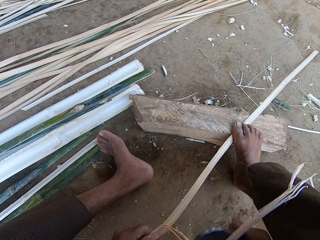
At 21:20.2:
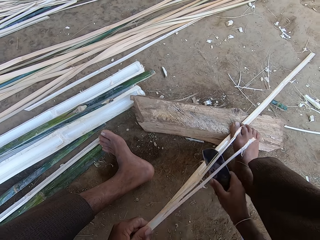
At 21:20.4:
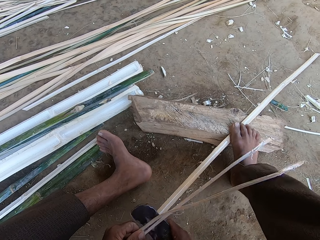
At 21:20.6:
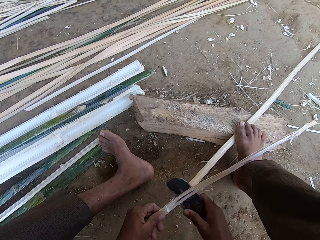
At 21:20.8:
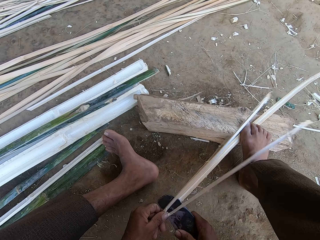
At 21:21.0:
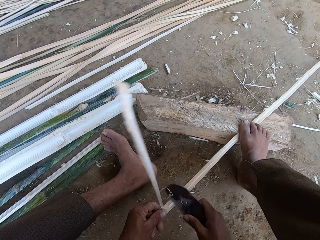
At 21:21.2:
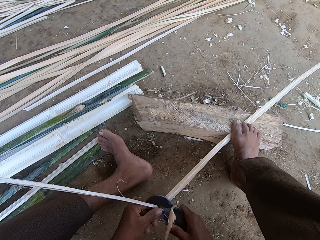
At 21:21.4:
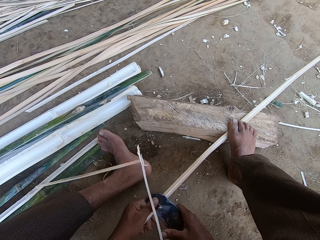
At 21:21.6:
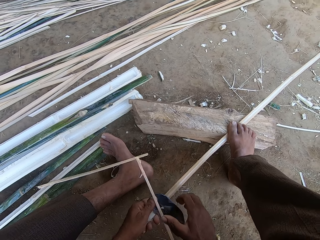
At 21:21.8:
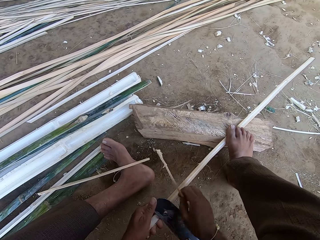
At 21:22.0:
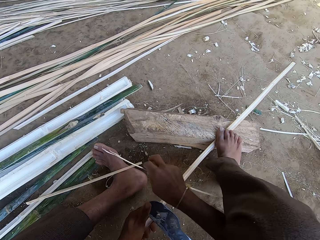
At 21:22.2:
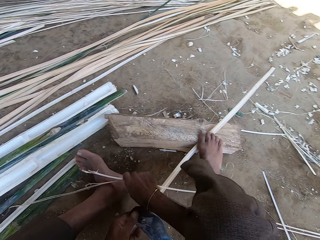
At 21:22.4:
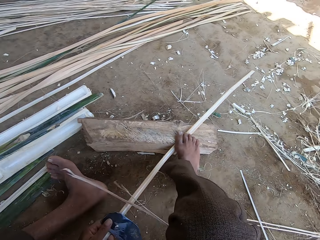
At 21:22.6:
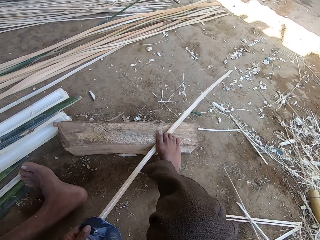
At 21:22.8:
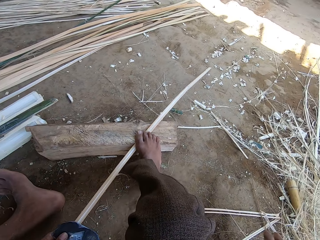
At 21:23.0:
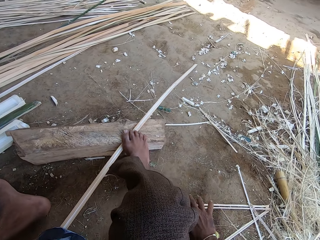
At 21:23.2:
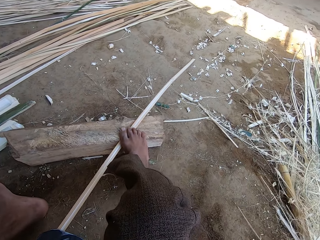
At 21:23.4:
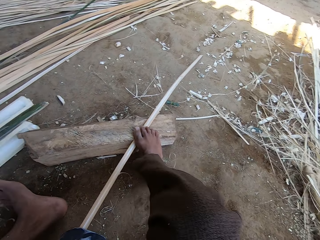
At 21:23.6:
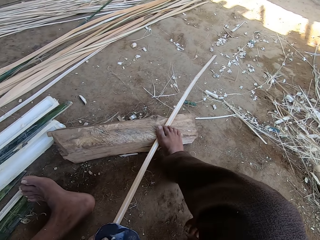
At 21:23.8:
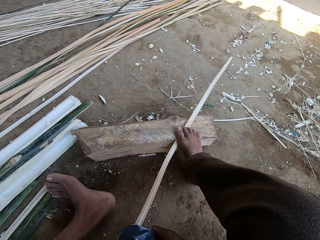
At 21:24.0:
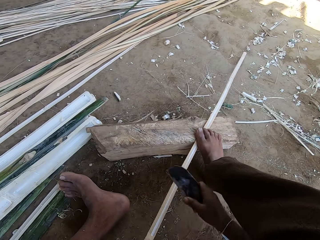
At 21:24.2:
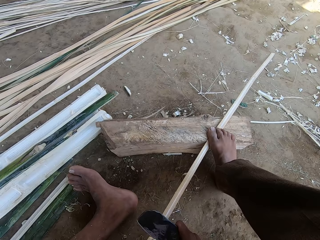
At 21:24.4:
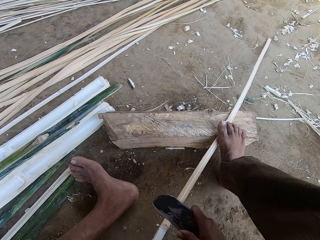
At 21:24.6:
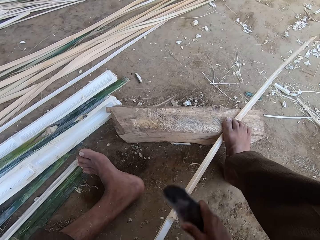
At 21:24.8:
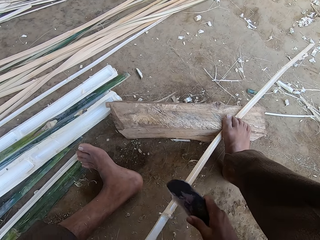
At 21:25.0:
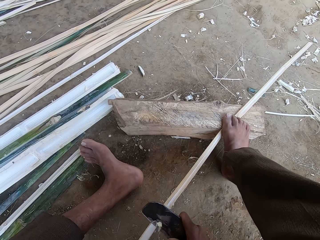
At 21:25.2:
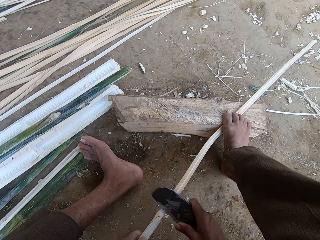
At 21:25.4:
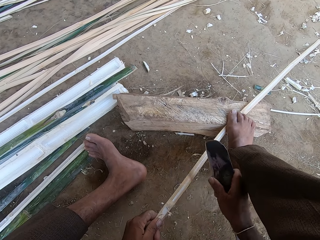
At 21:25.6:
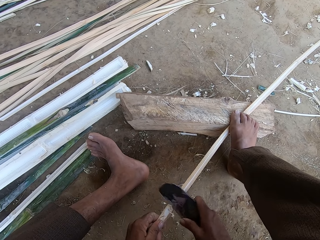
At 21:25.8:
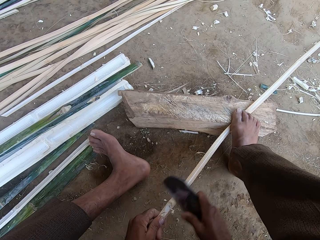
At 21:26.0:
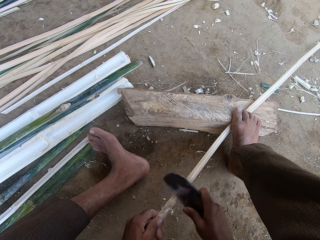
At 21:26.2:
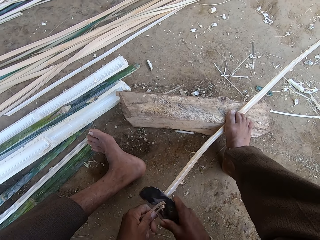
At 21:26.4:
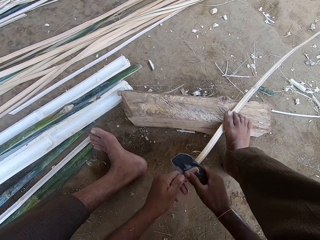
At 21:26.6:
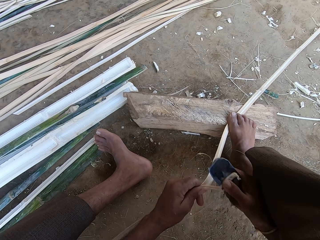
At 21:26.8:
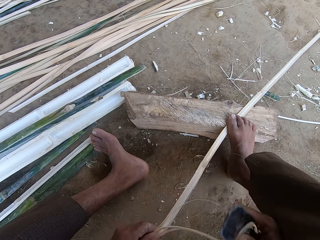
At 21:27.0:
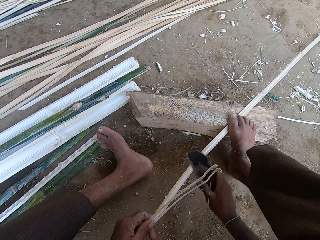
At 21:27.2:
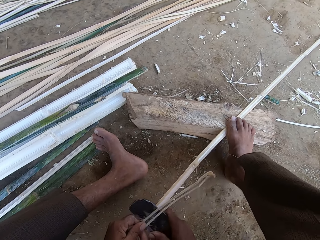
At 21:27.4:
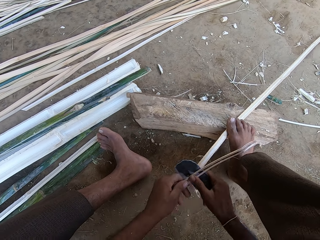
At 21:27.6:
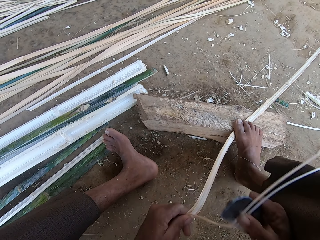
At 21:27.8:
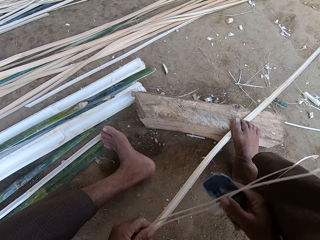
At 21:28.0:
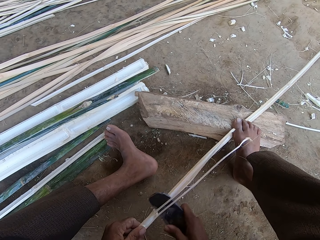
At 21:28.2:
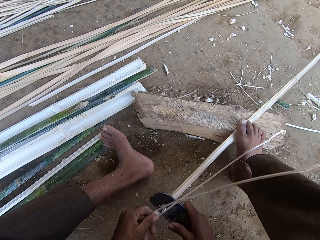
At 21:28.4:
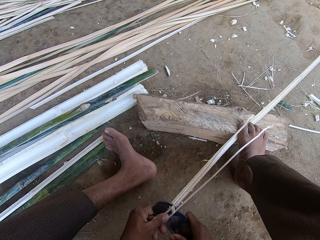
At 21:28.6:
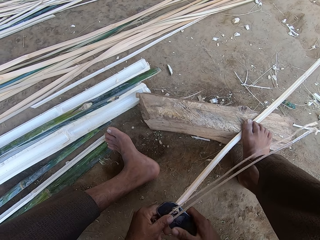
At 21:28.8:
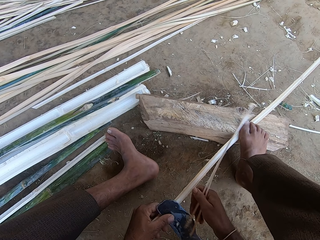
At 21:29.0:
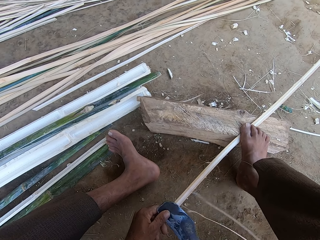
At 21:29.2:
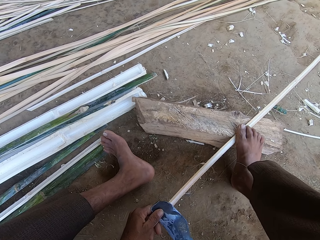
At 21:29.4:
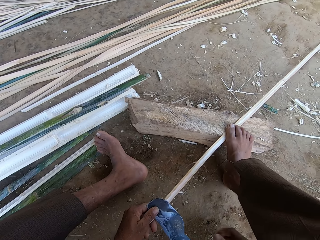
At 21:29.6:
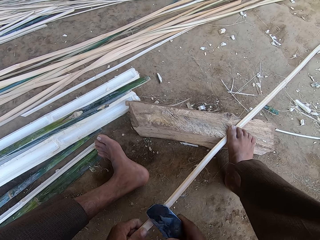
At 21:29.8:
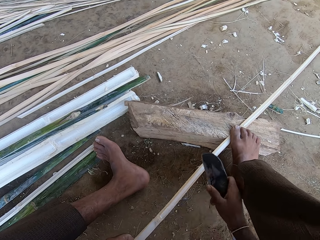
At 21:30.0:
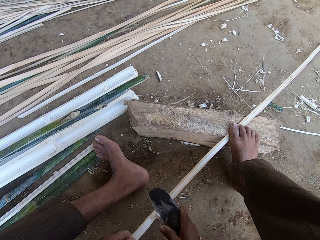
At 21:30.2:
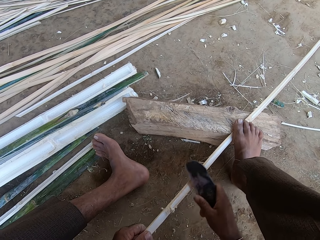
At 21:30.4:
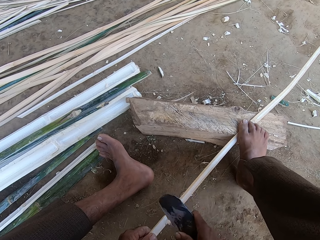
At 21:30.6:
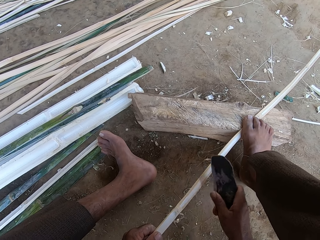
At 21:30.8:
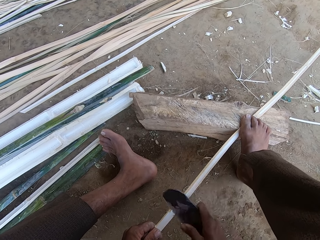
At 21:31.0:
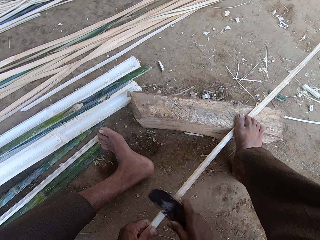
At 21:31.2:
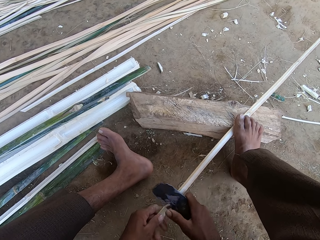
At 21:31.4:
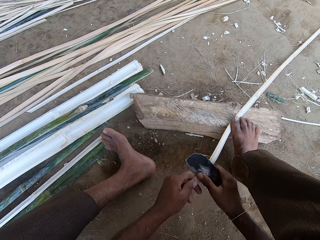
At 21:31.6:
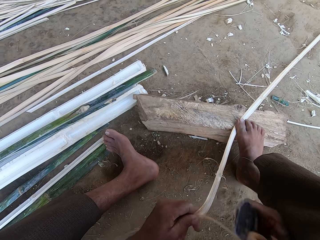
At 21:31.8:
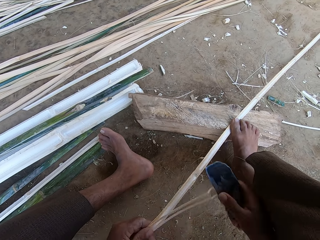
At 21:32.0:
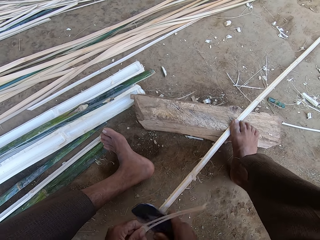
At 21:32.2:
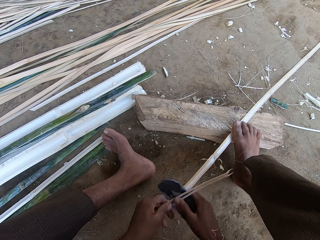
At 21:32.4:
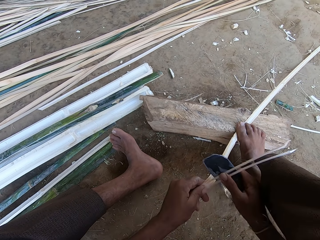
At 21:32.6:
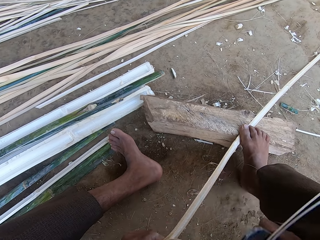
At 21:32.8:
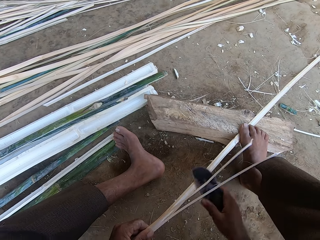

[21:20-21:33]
The camera wearer picks a basket weaving plant or bamboo from the left foot. They put the basket weaving plant on the floor. They move the basket weaving plant on the ground. They cut the basket weaving plant with a machete. They drop the basket weaving plant on the ground. They move the piece of bamboo. They cut the basket weaving plant with the machete.

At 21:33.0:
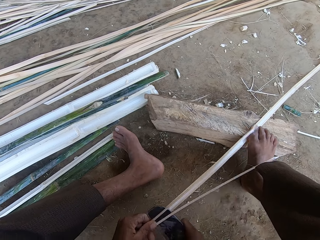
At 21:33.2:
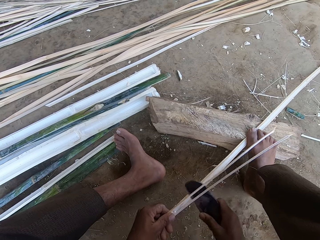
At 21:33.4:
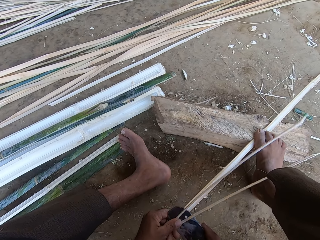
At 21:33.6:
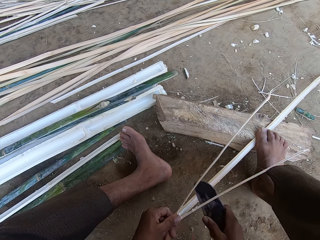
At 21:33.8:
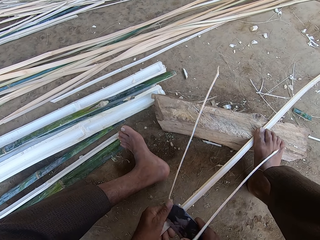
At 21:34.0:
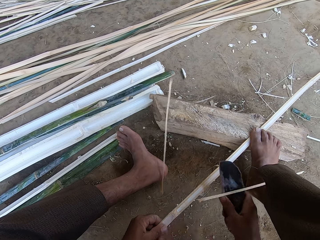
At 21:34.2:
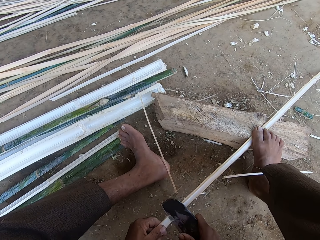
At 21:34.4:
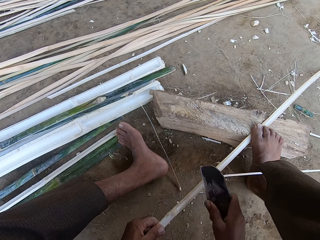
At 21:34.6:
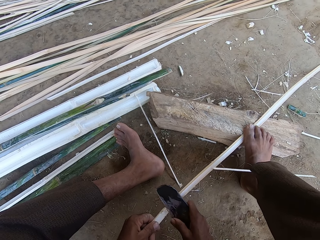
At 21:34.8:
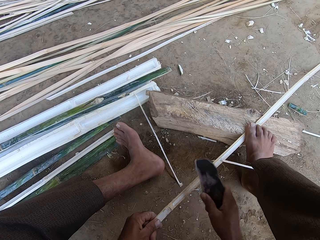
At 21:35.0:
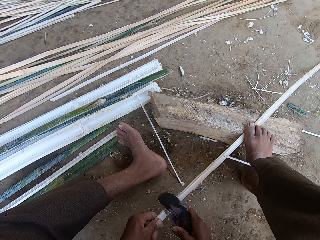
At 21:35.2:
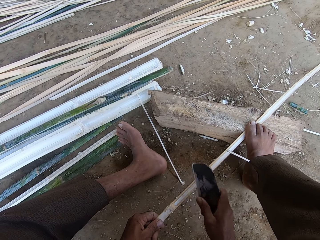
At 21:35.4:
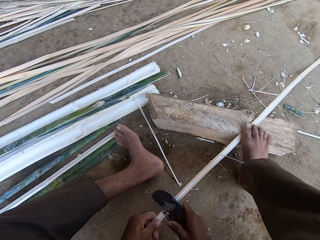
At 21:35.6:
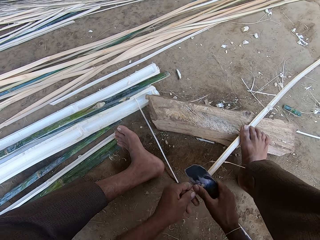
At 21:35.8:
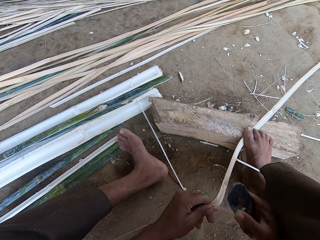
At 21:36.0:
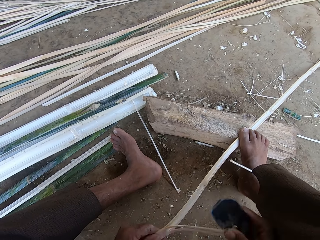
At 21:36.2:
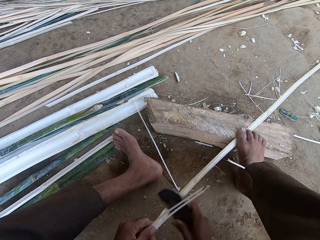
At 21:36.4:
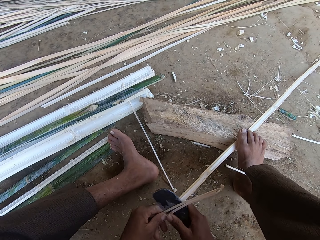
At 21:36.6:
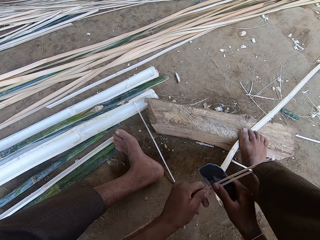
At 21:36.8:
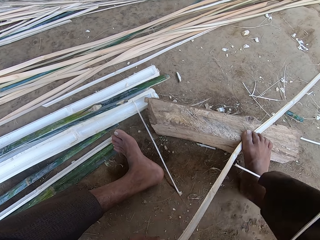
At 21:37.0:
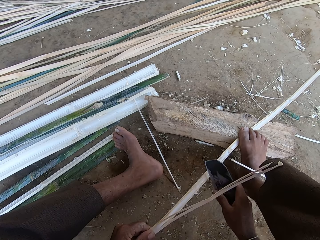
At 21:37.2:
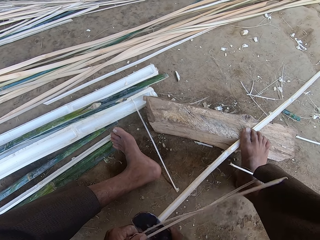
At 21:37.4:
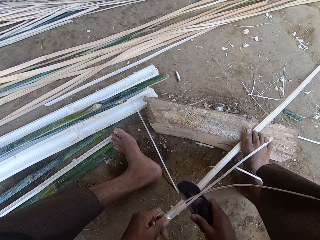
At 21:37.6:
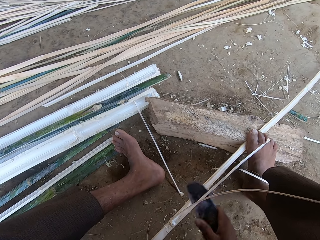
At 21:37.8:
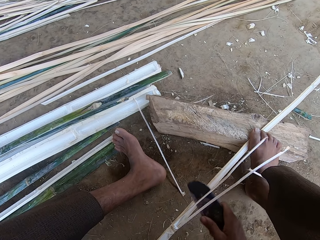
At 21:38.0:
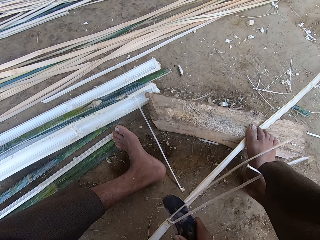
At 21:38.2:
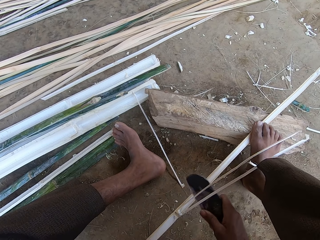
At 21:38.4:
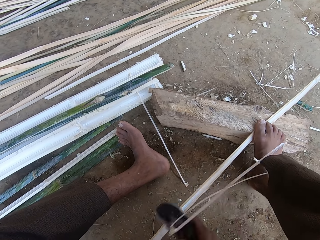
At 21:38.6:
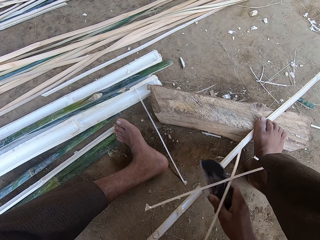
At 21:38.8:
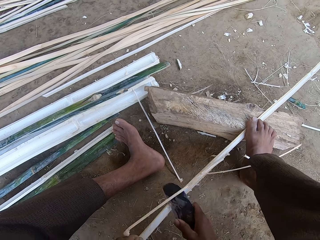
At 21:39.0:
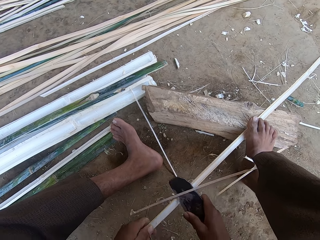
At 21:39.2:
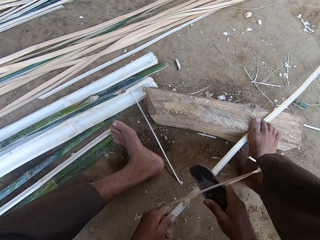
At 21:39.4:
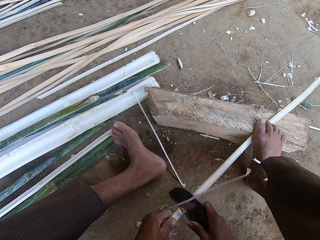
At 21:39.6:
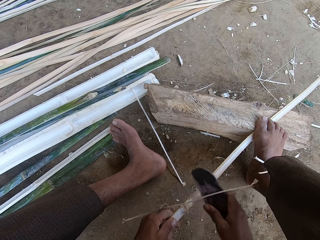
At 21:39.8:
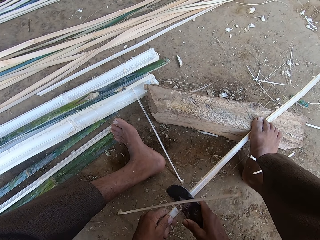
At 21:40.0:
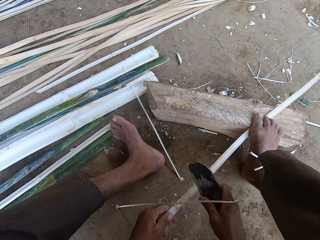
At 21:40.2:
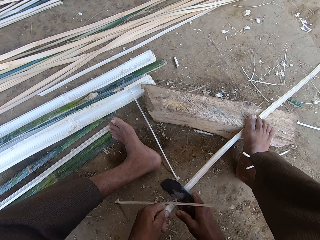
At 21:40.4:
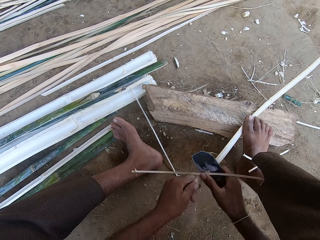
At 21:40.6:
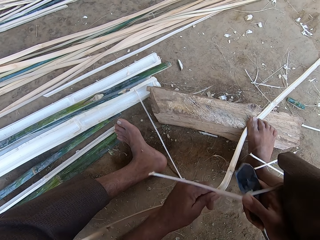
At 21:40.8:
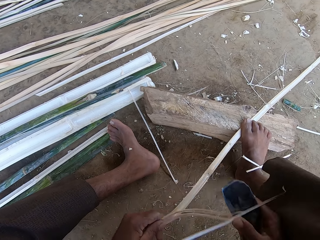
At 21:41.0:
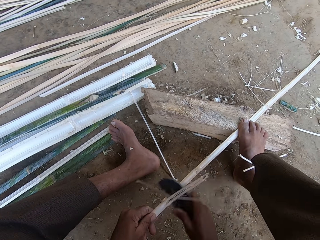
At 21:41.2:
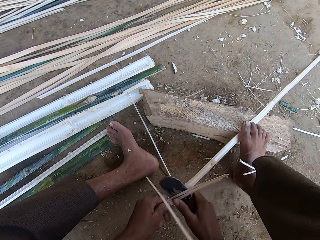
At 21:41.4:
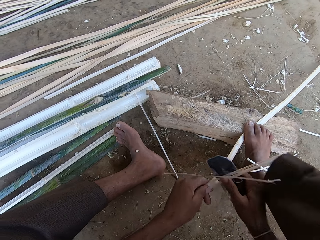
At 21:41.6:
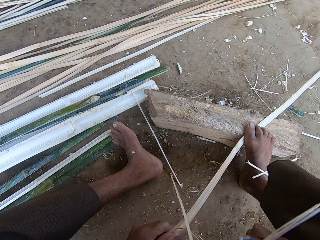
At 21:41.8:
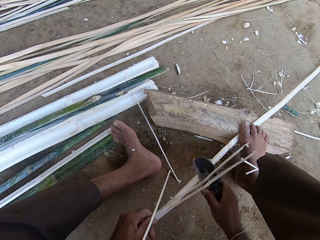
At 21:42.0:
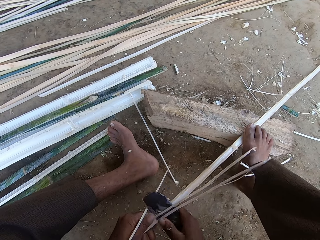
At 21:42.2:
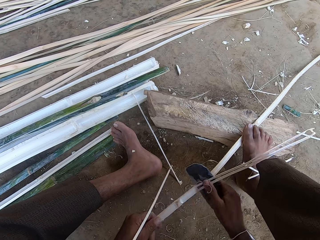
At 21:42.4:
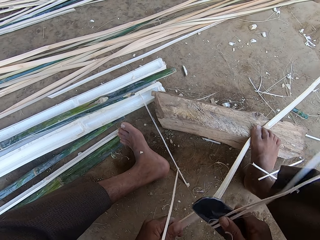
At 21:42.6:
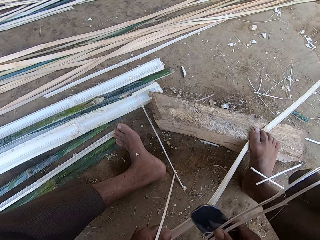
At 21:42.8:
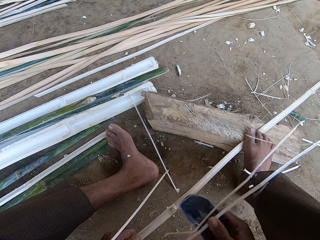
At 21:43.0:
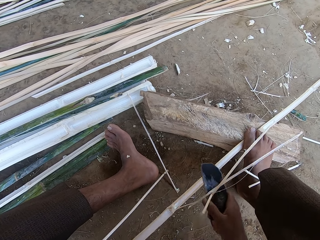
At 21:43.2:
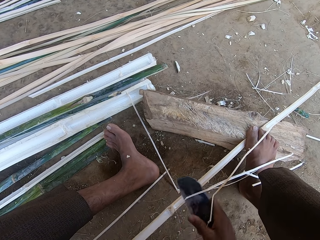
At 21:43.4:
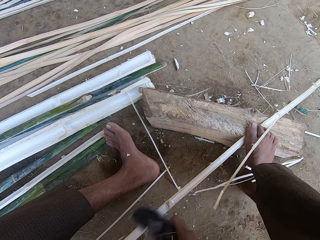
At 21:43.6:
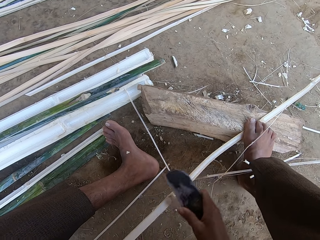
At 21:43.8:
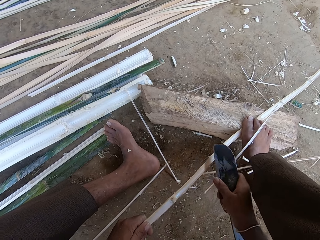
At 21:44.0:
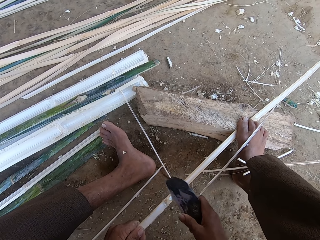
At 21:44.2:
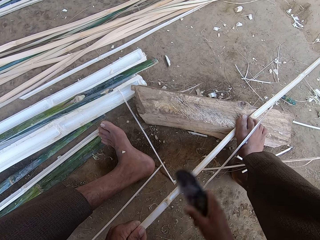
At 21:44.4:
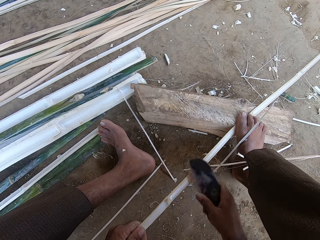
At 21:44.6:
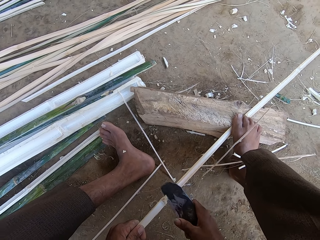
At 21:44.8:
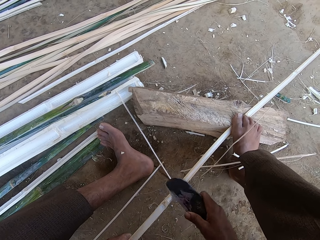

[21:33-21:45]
The camera wearer drops pieces of basket weaving plant on the ground. They cut the basket weaving plant with a machete.
